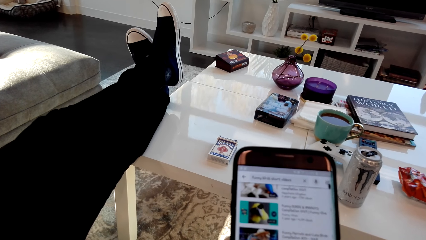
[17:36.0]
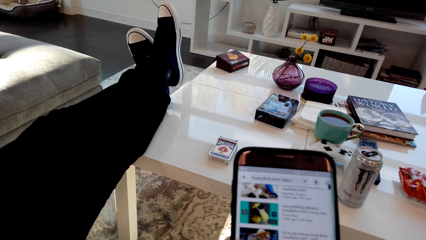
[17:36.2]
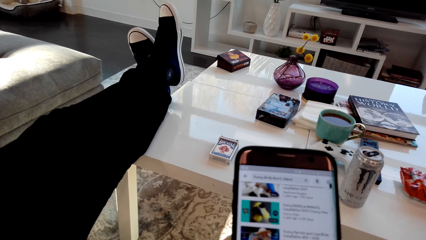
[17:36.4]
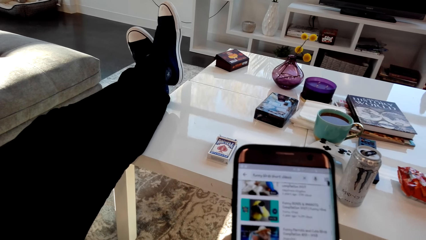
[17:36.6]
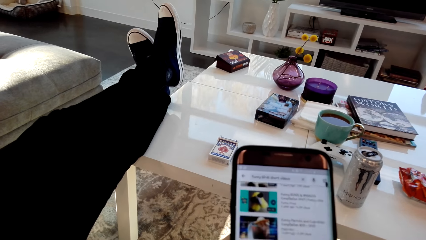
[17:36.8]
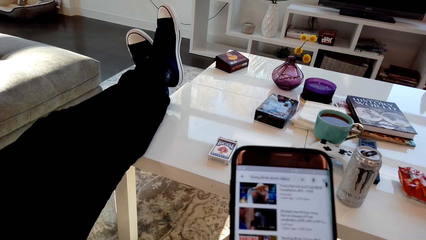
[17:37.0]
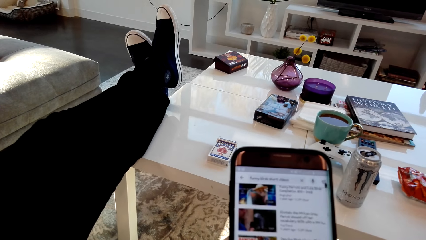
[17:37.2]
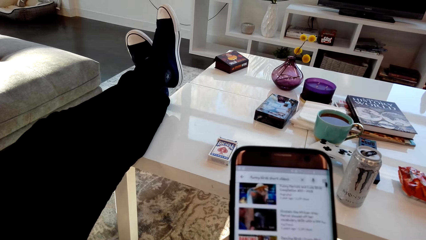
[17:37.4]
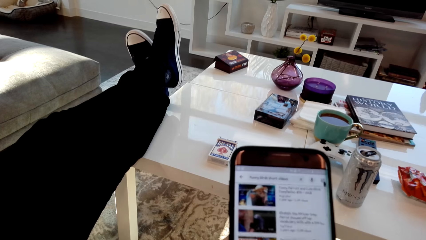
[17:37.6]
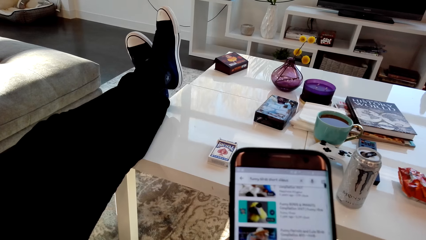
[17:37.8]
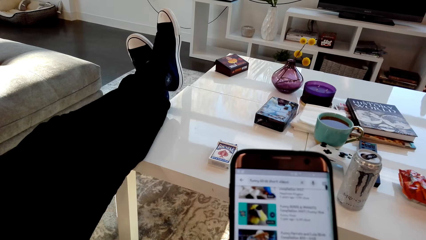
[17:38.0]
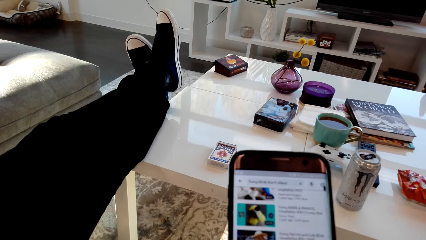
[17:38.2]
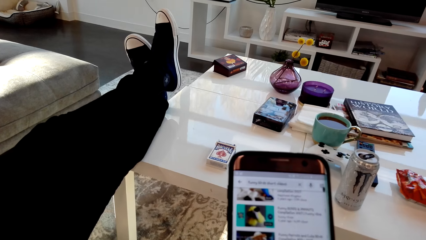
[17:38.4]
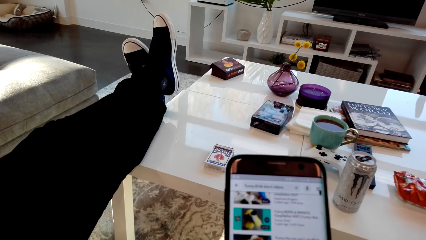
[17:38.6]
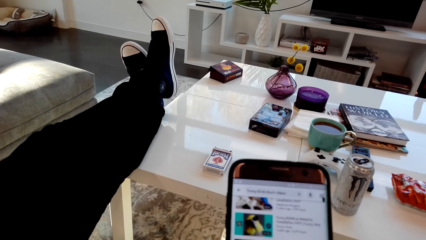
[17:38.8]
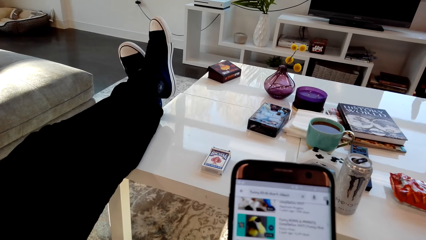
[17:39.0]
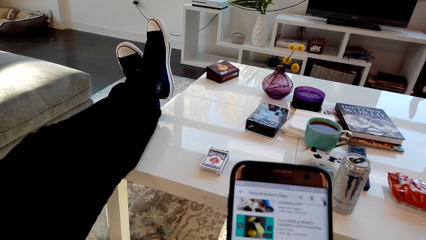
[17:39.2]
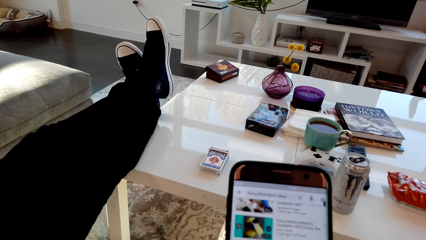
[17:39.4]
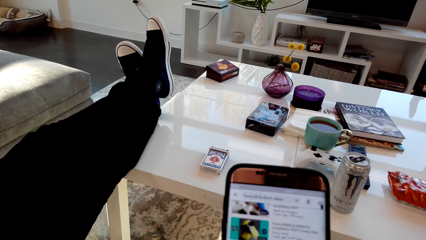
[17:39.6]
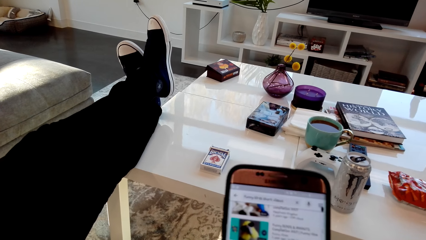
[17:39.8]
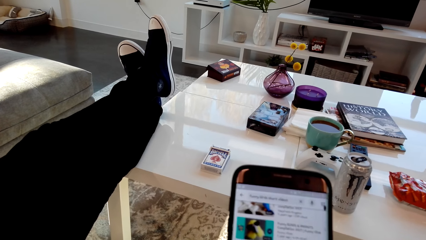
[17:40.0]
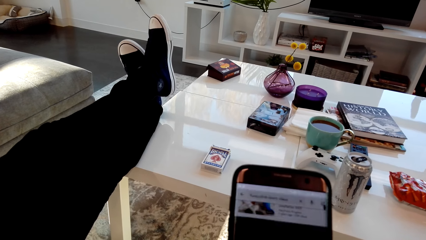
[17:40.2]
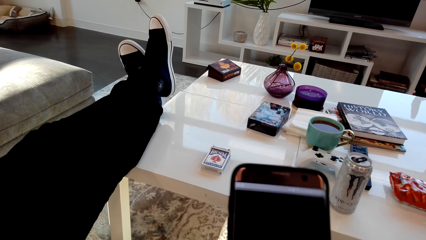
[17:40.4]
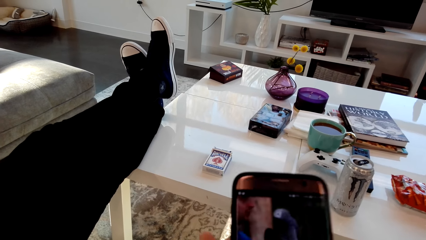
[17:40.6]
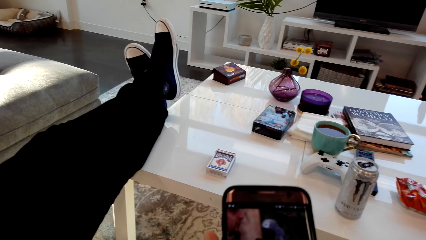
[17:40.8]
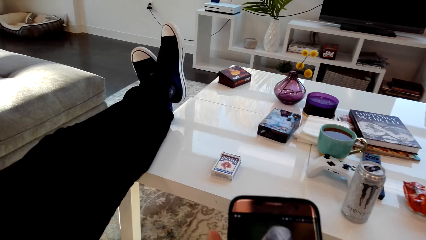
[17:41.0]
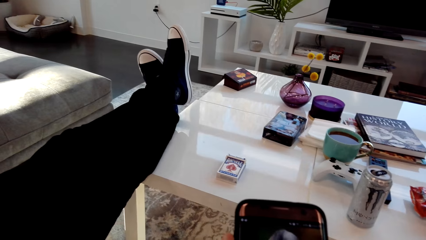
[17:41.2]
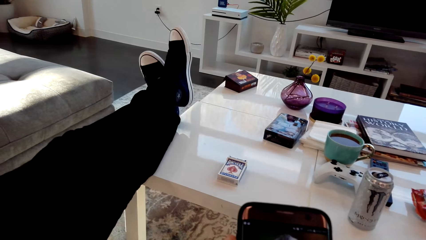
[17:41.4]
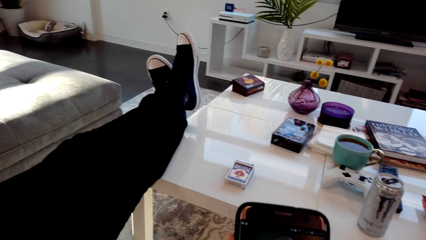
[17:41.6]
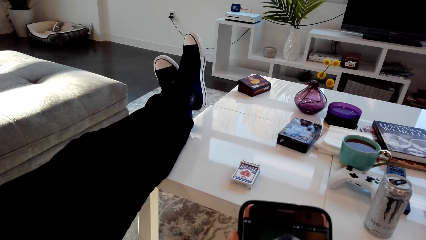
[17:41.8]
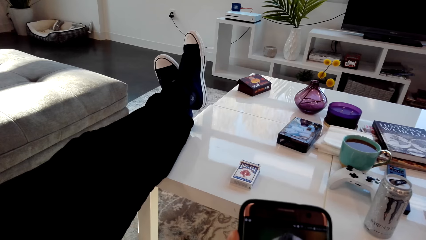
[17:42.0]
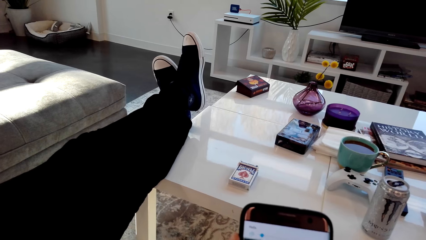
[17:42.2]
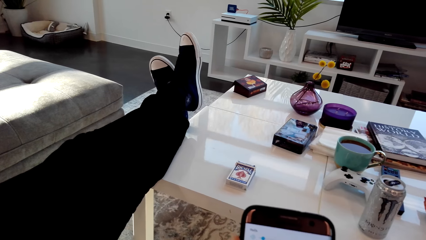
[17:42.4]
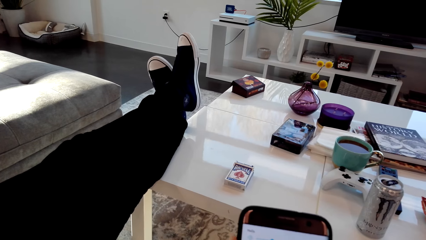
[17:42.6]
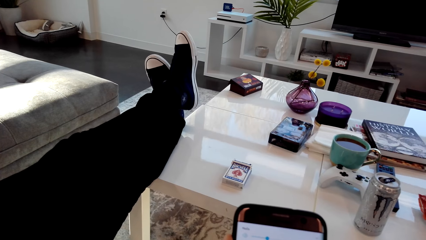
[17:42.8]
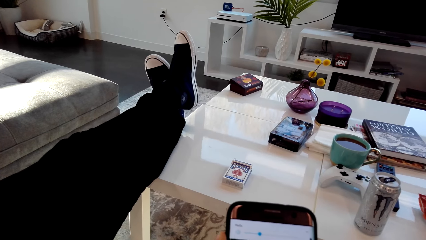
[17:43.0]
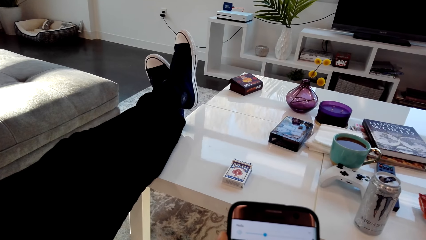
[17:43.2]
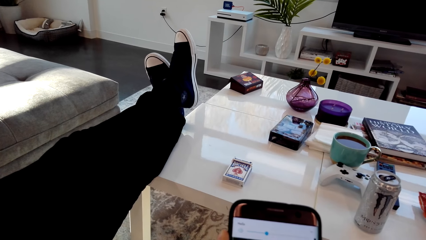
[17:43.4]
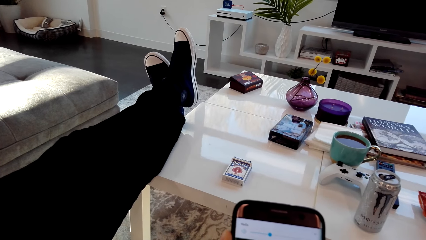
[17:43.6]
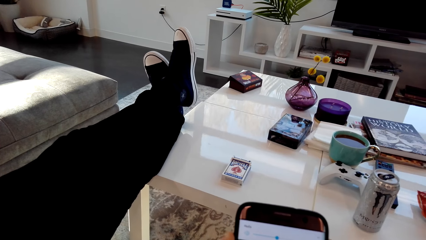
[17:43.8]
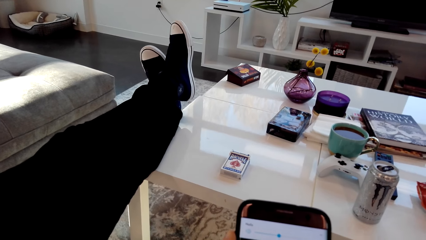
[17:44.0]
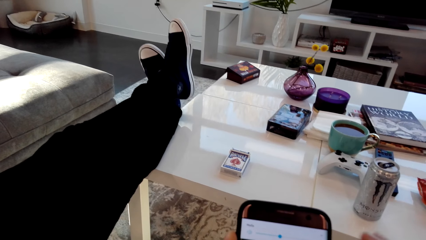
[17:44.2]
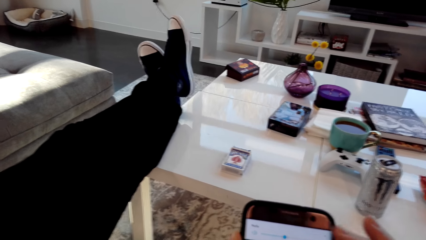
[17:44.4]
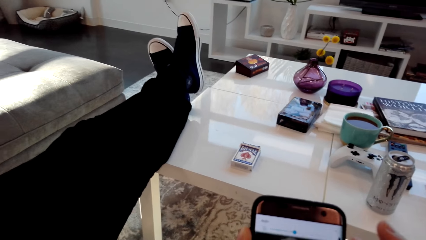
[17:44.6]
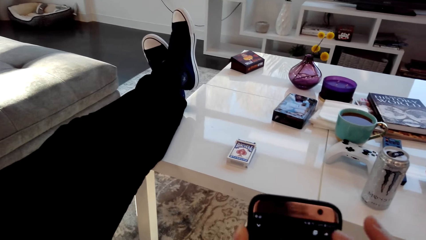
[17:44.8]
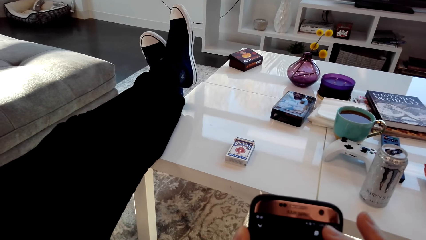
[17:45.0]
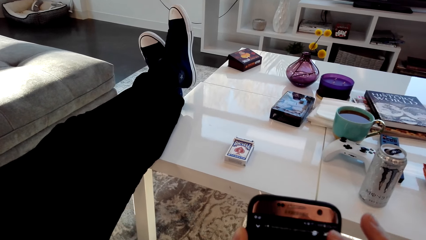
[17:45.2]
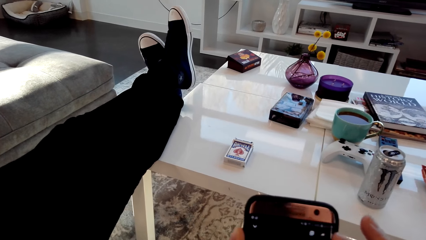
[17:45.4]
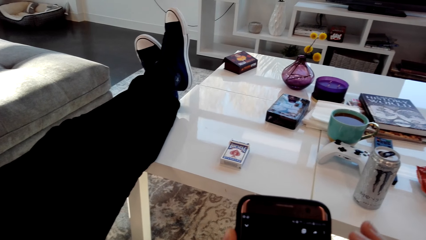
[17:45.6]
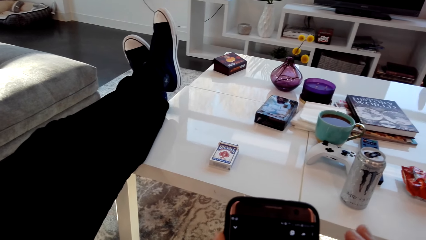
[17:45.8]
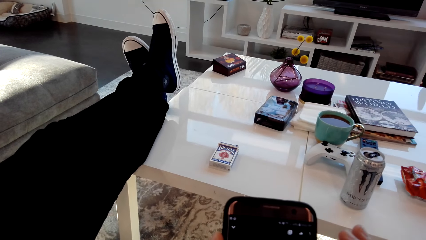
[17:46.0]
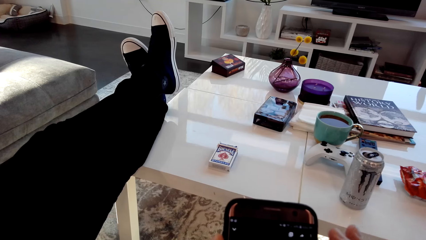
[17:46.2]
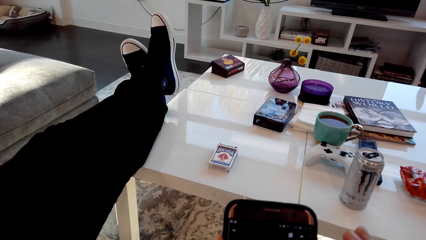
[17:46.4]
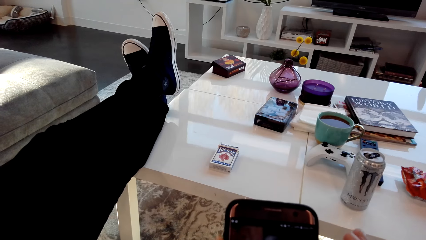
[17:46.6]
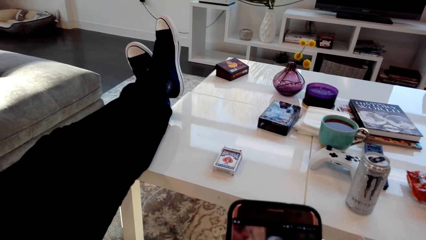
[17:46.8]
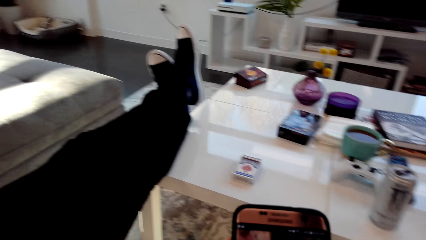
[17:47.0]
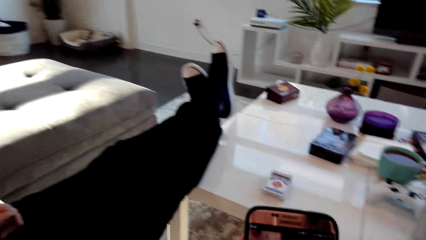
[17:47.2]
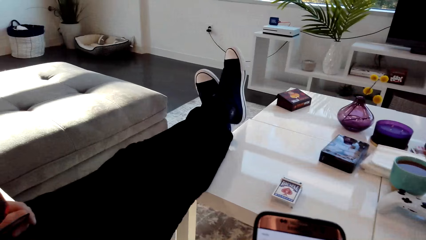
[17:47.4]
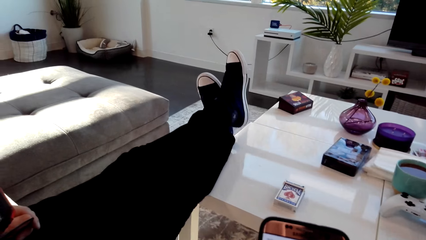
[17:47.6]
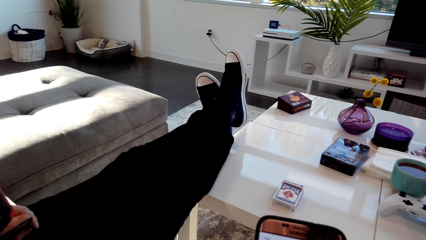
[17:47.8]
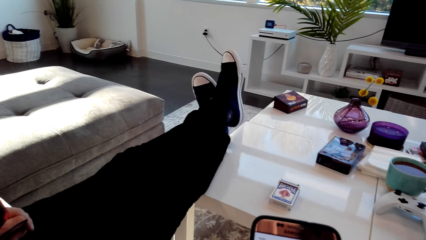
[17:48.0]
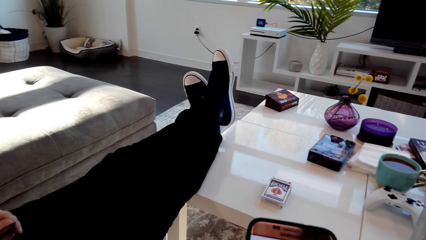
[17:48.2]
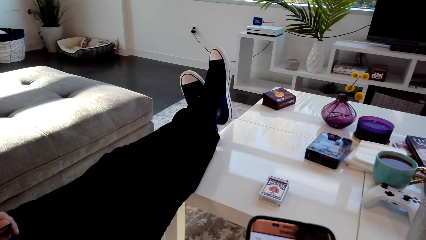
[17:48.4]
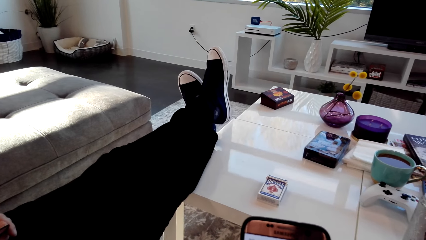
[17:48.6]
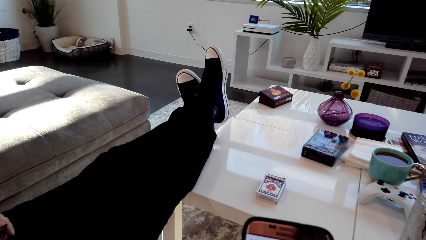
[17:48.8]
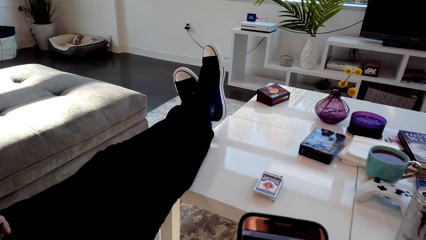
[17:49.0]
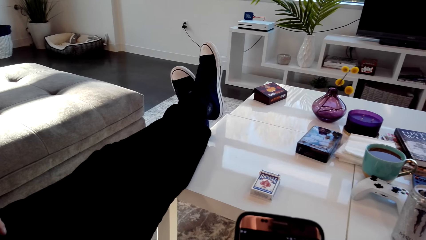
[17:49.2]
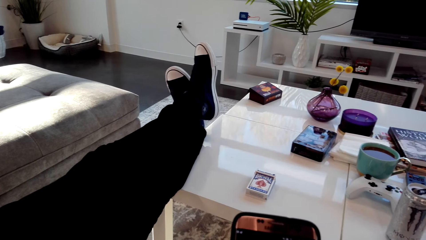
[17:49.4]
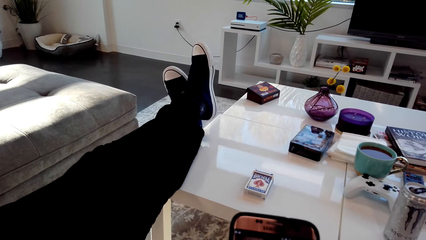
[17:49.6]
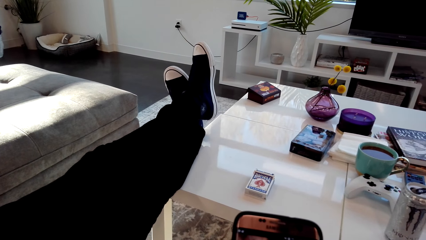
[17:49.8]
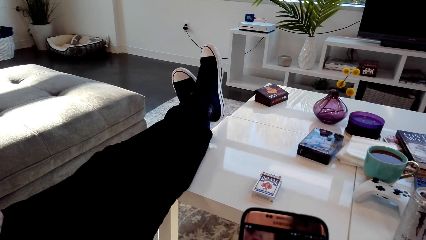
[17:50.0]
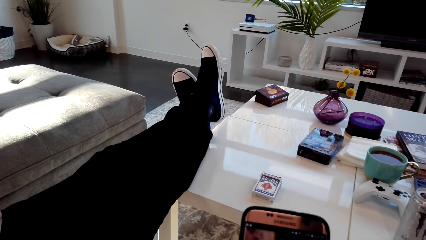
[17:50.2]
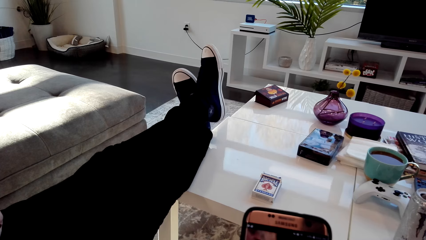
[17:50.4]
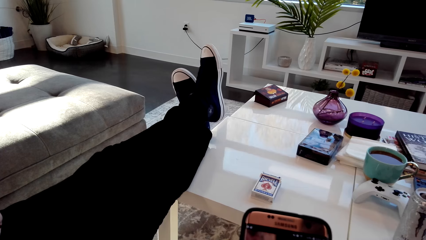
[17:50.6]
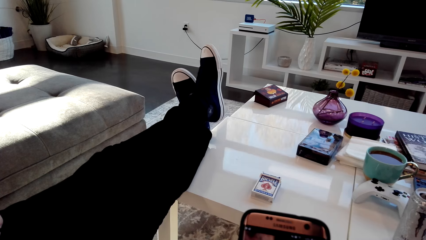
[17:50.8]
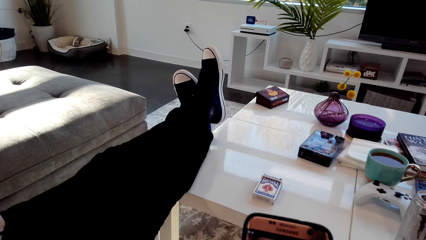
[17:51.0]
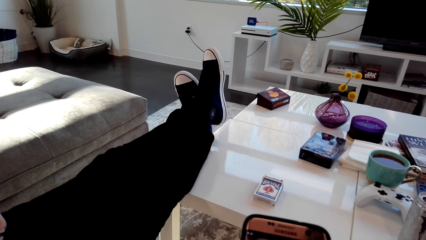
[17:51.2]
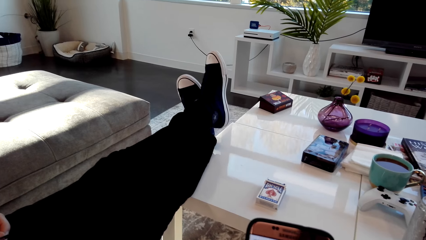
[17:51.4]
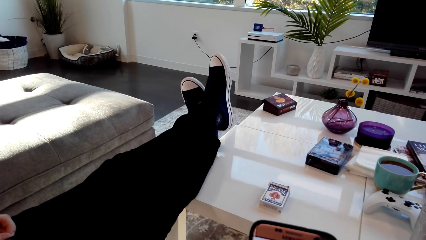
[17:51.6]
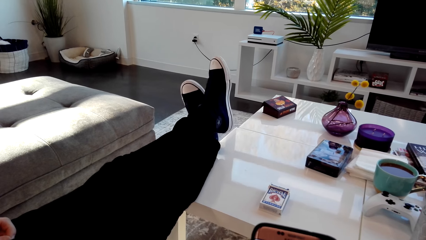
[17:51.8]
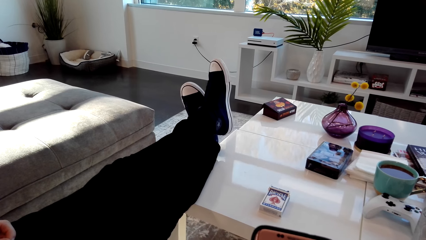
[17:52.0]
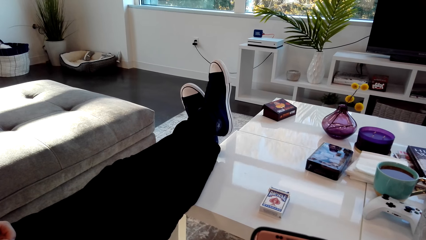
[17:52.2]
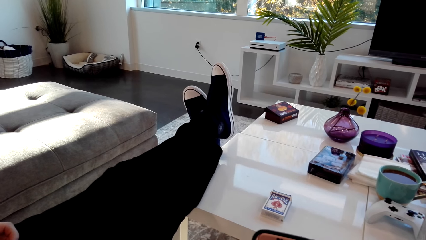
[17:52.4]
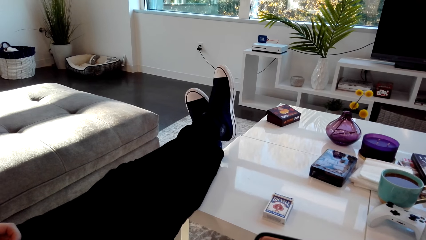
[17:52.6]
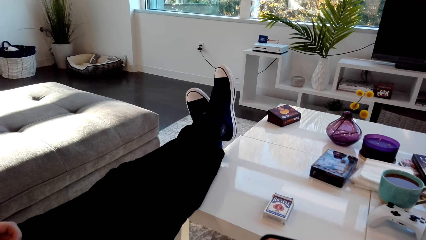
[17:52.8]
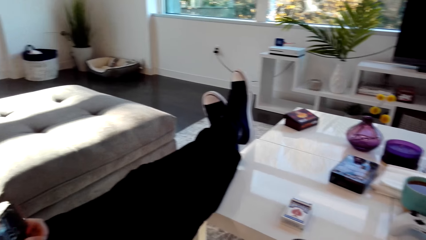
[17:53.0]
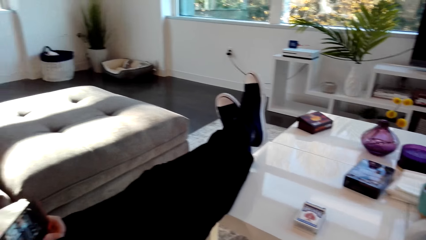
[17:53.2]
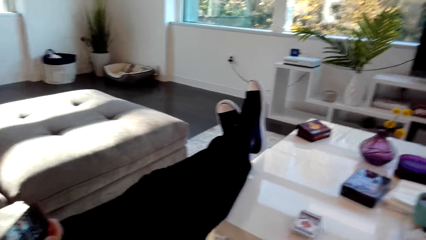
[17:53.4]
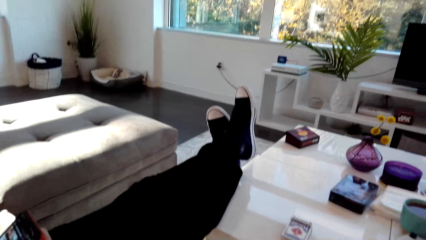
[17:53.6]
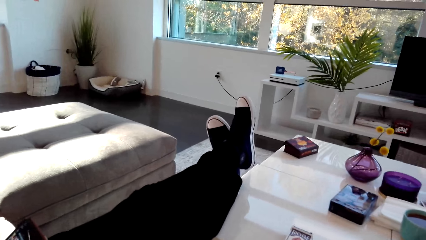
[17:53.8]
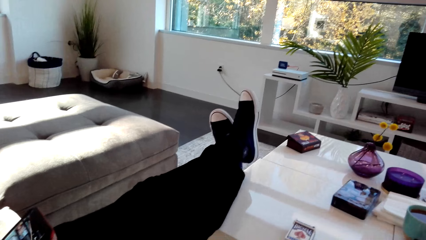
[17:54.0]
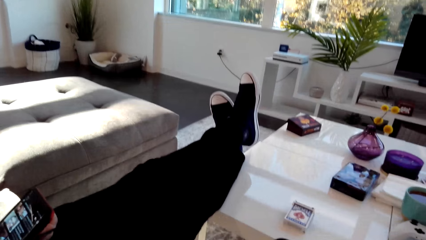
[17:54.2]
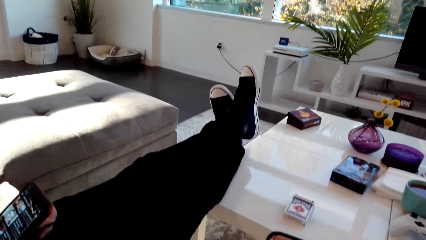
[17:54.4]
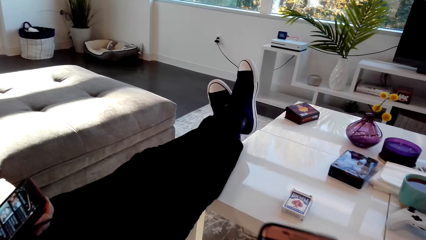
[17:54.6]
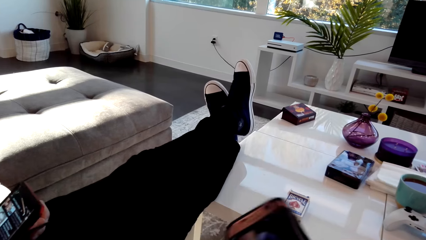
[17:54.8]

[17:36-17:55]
A man speaks. The camera wearer speaks. The man whistles. The man operates the cellphone.
